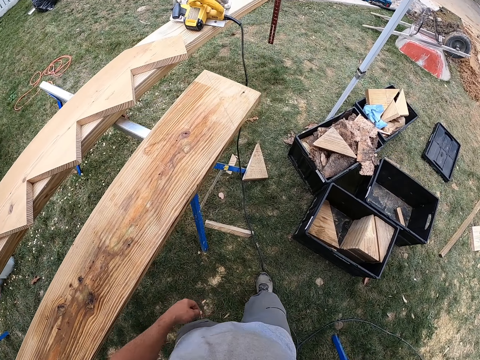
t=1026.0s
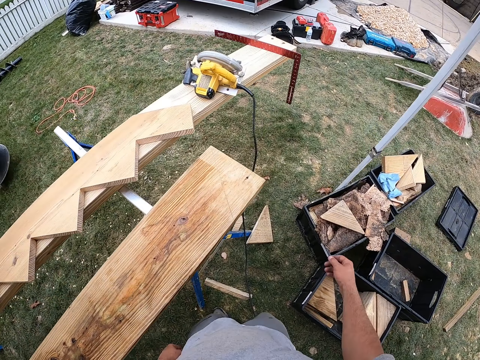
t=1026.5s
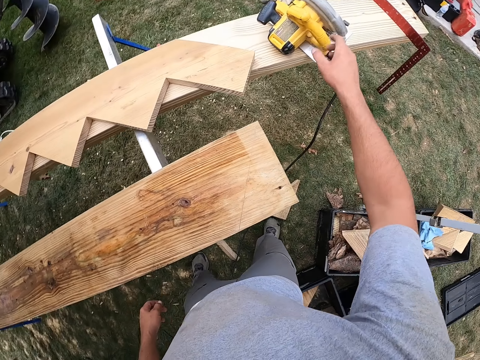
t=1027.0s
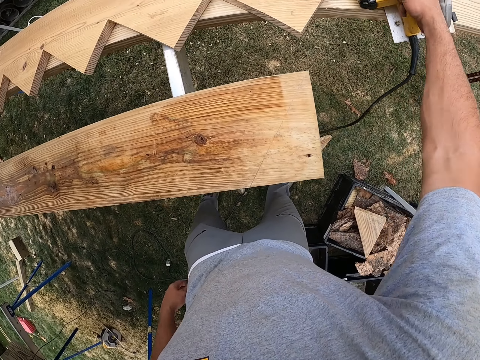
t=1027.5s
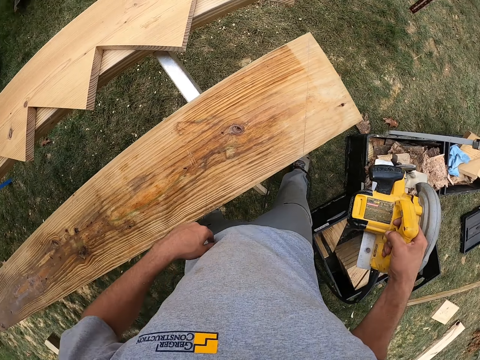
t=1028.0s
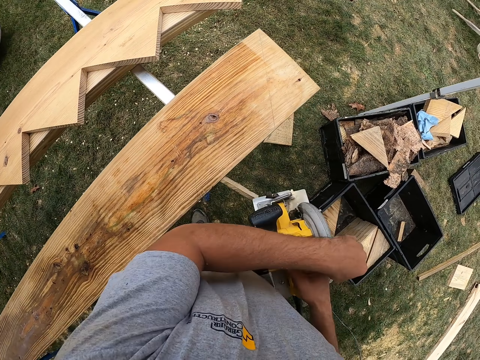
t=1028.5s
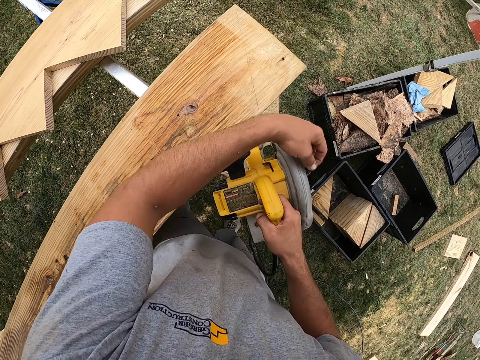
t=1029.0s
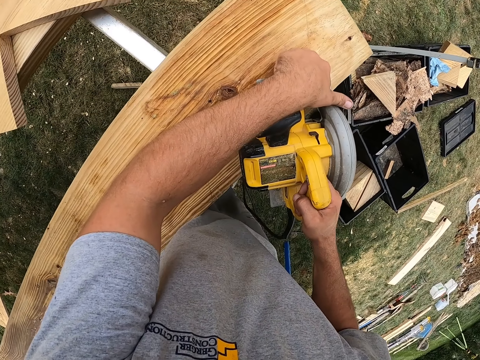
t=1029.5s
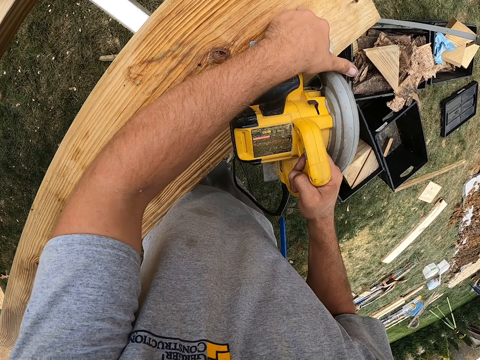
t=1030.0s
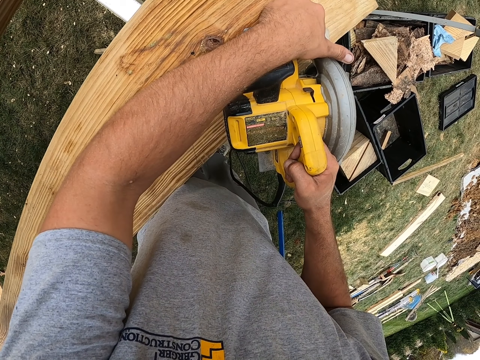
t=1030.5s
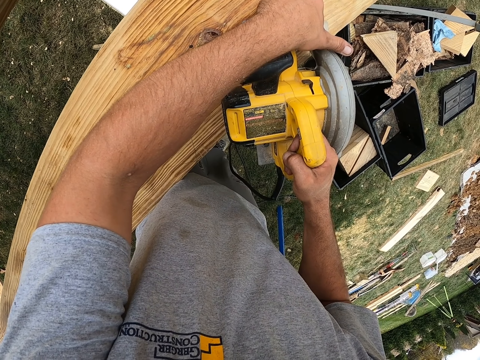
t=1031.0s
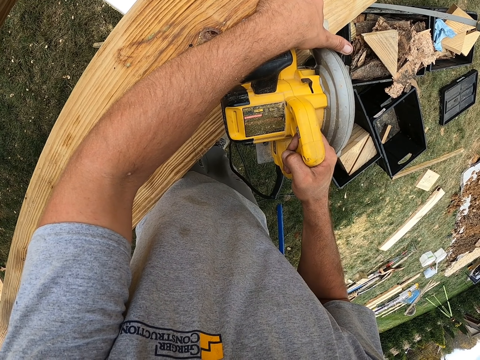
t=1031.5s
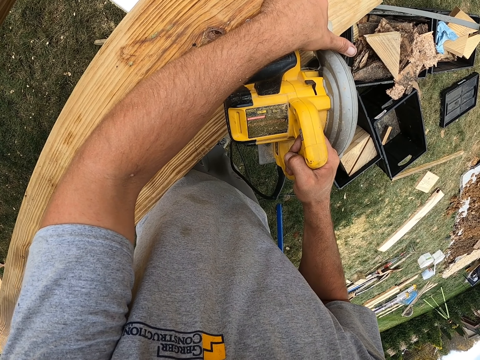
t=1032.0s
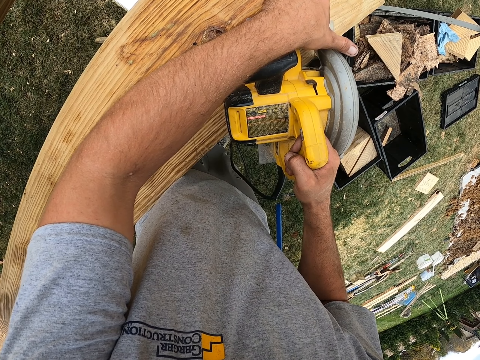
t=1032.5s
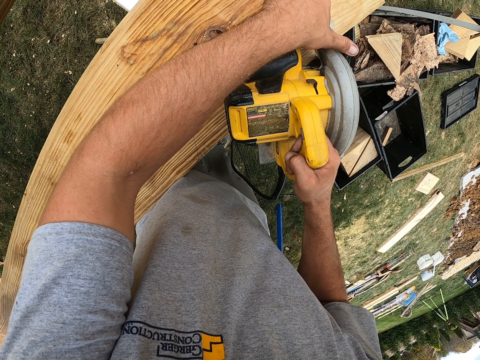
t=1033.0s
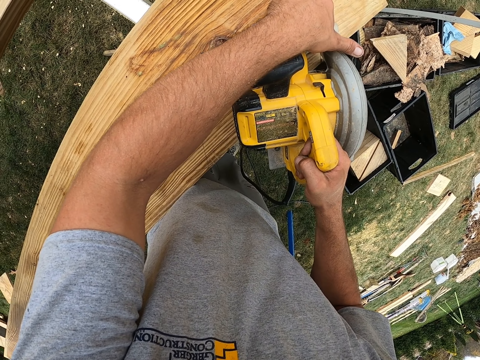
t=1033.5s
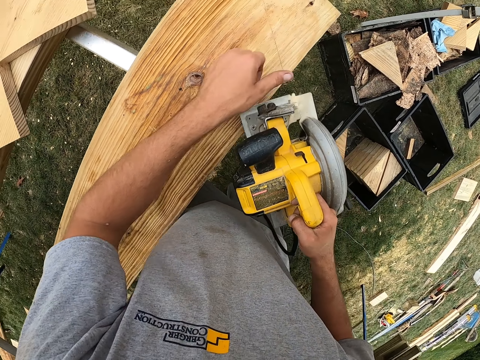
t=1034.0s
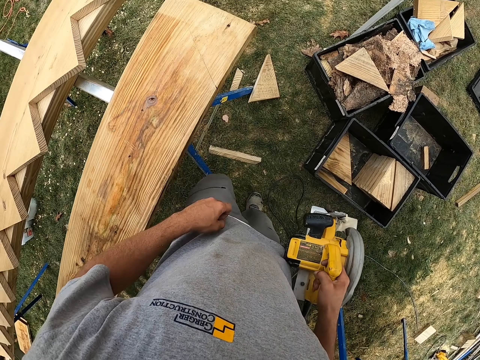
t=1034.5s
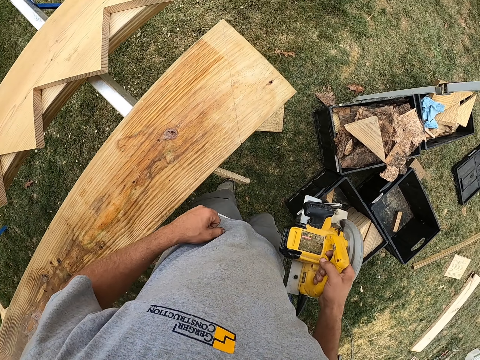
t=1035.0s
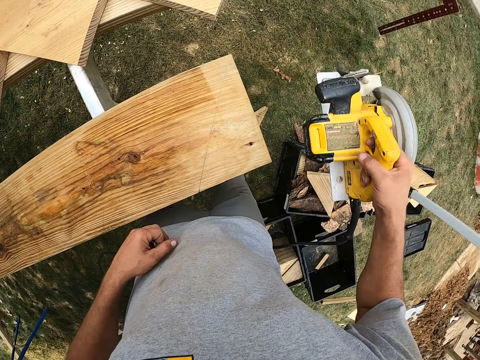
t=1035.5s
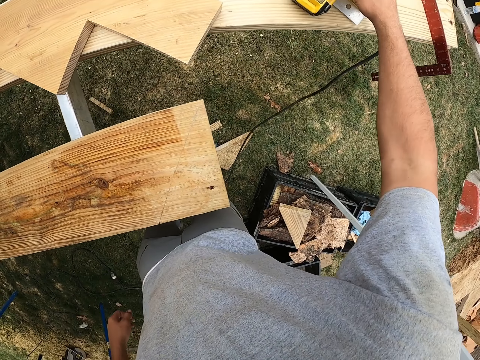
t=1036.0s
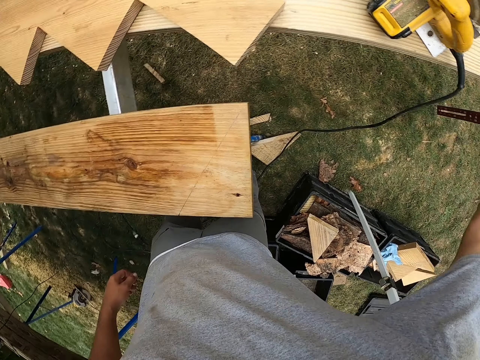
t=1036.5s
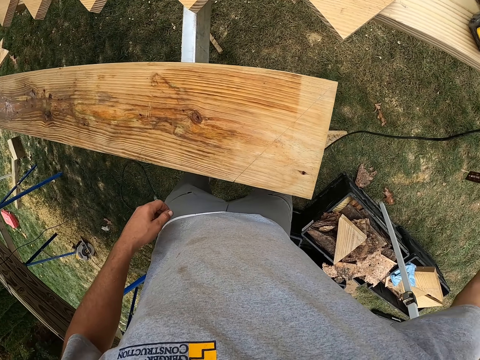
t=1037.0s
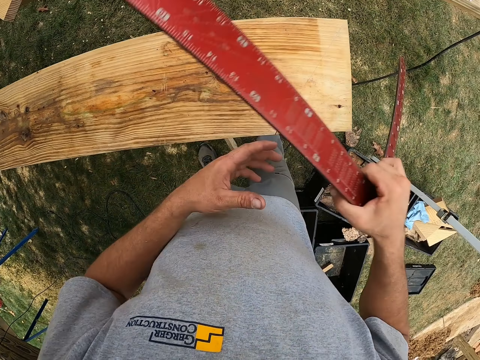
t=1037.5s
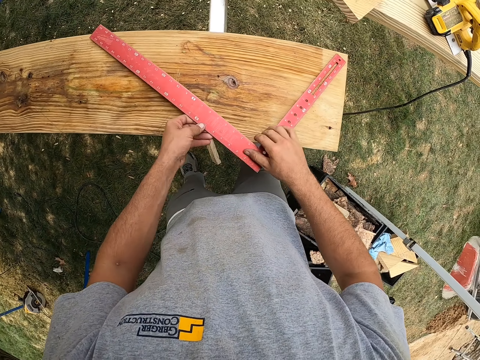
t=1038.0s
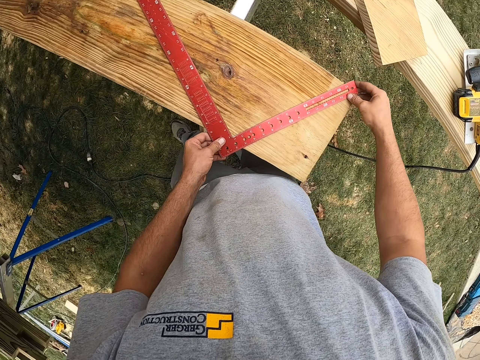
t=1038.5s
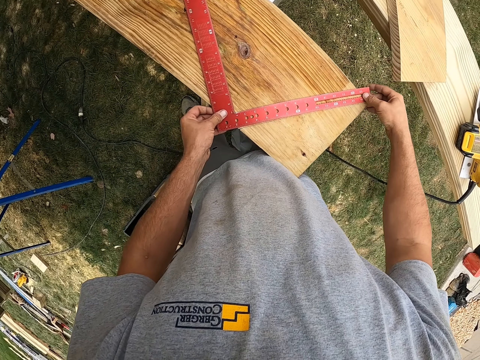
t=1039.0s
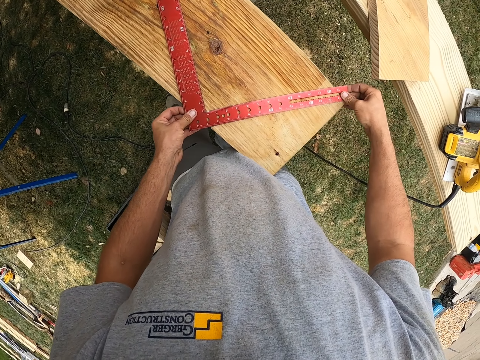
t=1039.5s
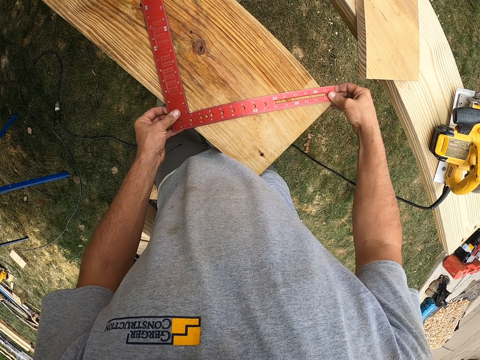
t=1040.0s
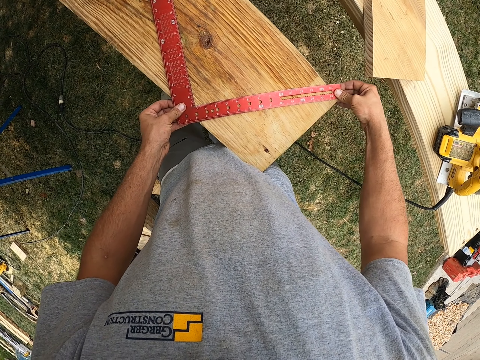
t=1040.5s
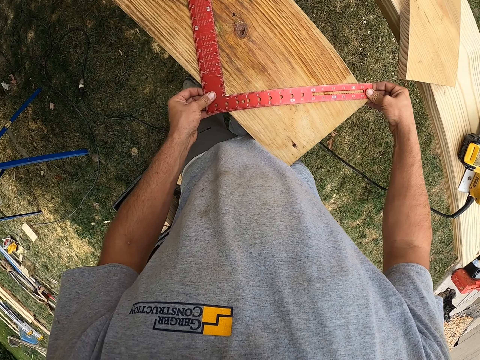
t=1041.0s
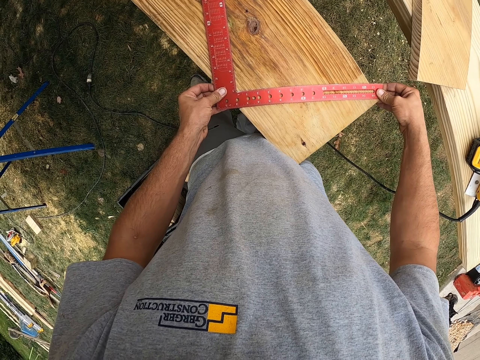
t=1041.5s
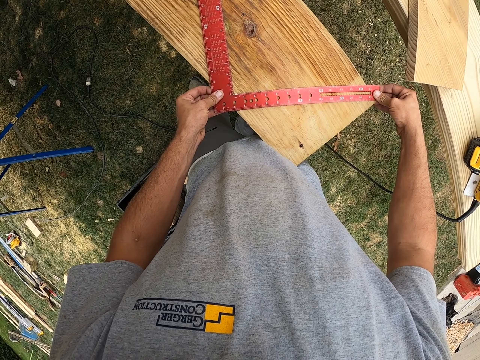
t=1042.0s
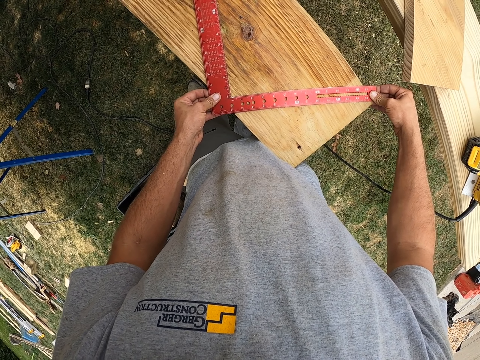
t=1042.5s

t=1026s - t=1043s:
The camera wearer picks a circular saw from the working stand. They hold the circular saw. They adjust the circular saw. They cut the edge of a piece of wood with the circular saw. They put the saw on the plank of wood. They mark a point on the plank with the saw. They hold the circular saw. They place the circular saw on the wood. They return the saw to the working stand. They let go of the saw. They pick the square rule. They place the square rule on the plank. They adjust the square rule on the plank.

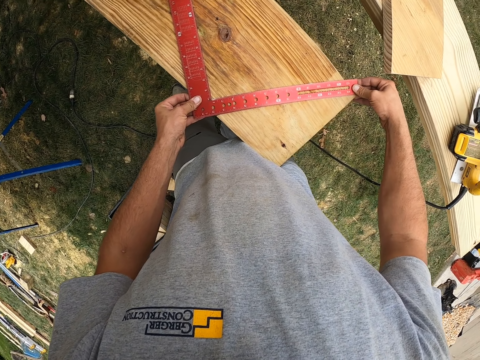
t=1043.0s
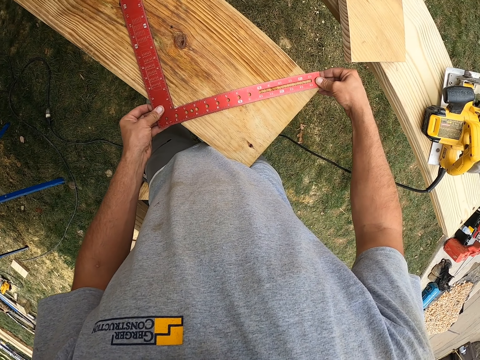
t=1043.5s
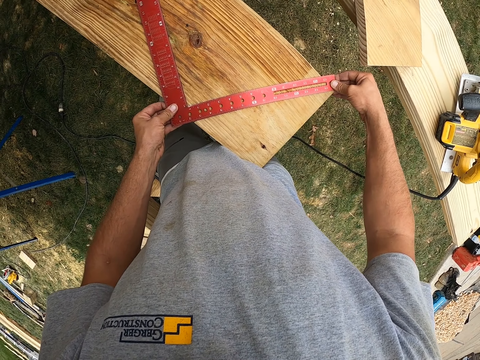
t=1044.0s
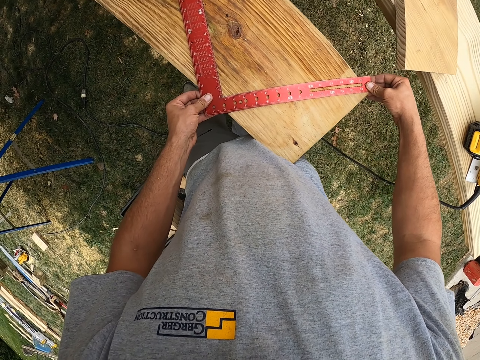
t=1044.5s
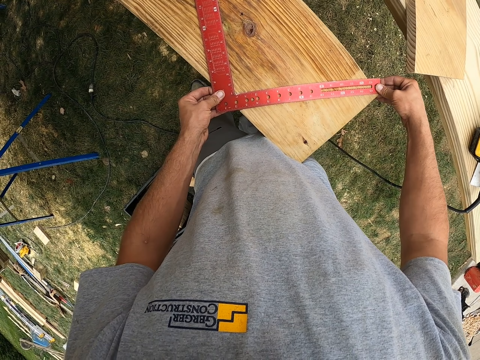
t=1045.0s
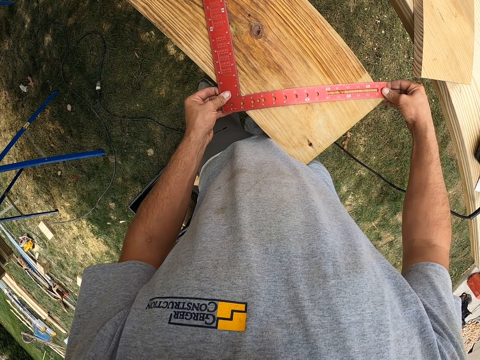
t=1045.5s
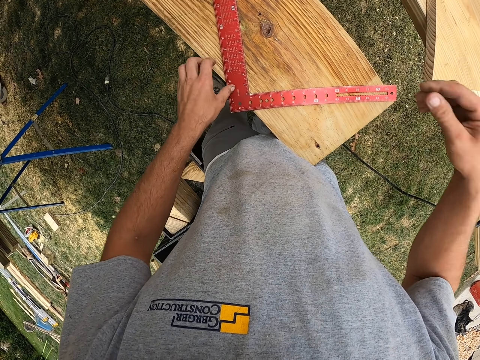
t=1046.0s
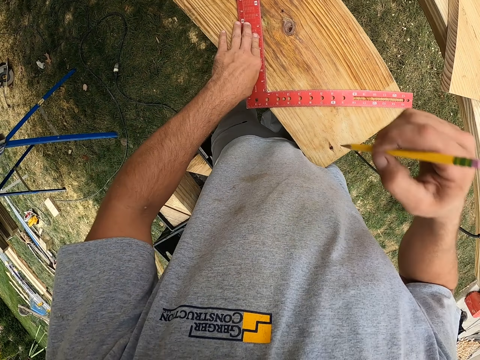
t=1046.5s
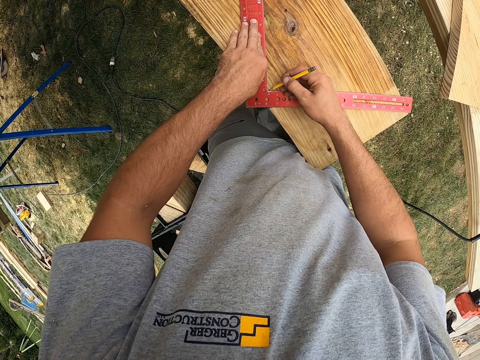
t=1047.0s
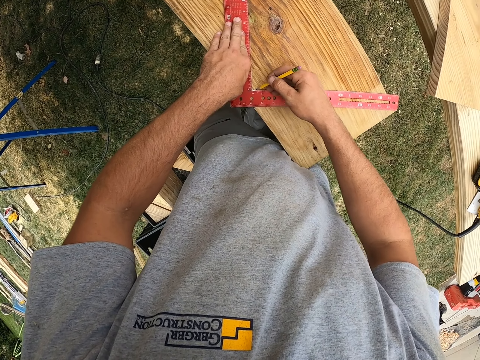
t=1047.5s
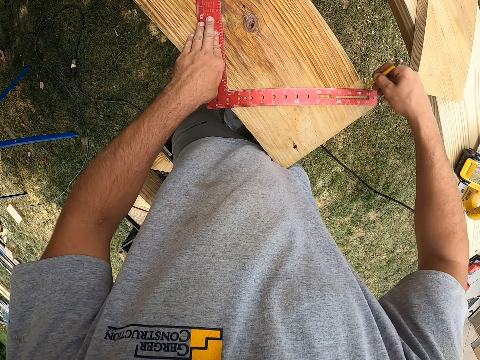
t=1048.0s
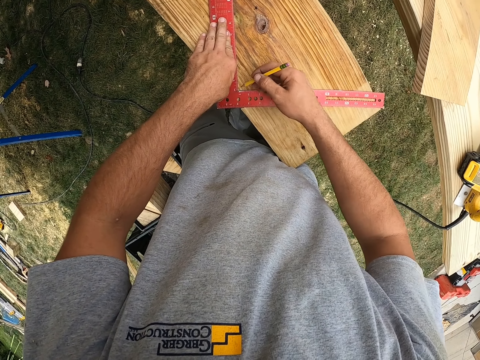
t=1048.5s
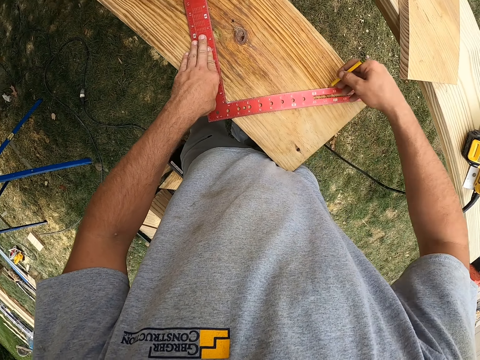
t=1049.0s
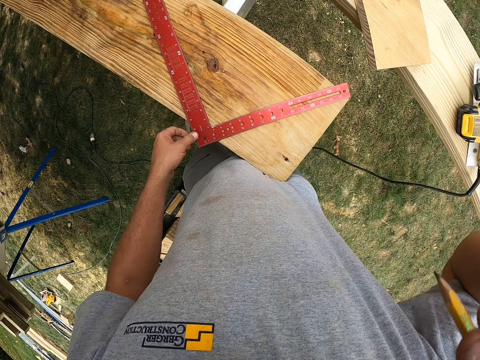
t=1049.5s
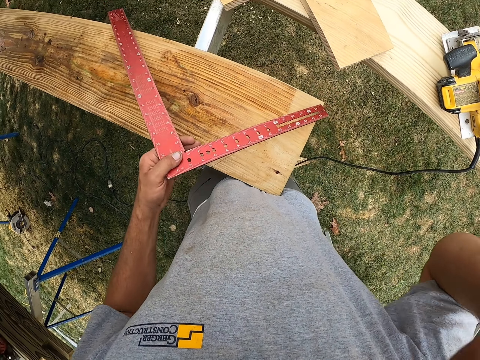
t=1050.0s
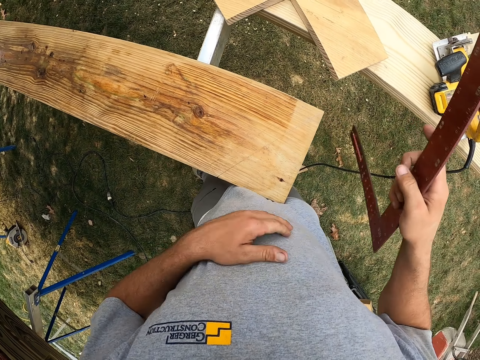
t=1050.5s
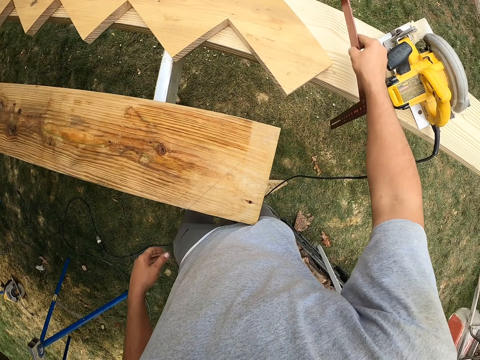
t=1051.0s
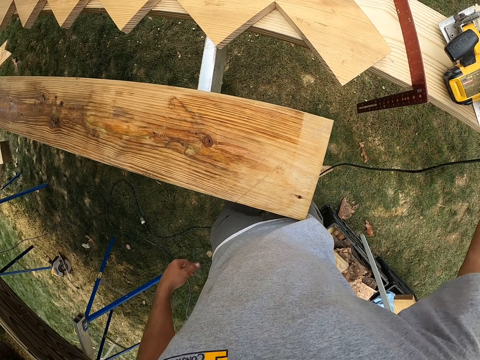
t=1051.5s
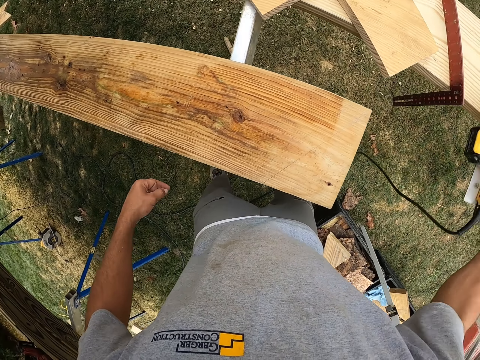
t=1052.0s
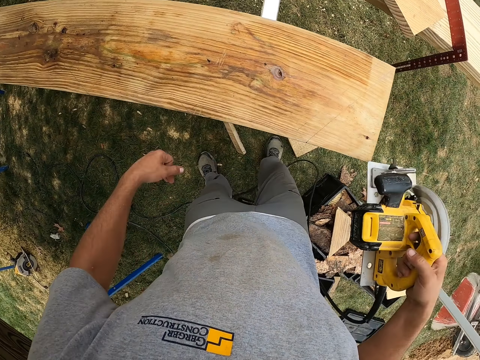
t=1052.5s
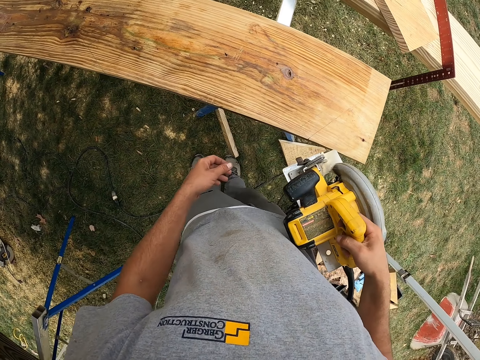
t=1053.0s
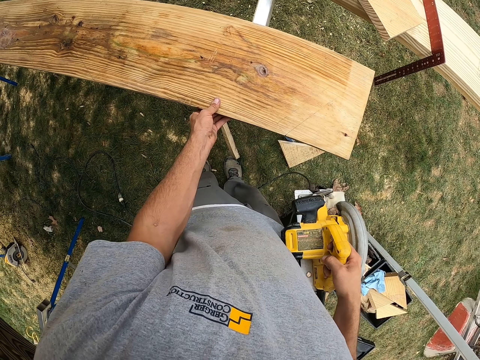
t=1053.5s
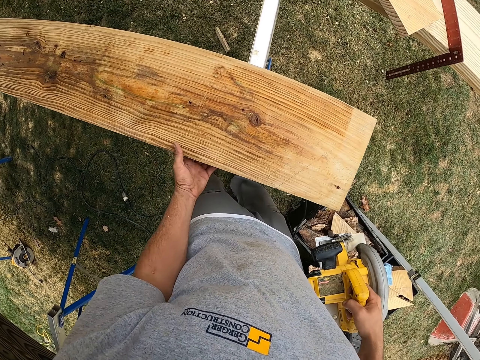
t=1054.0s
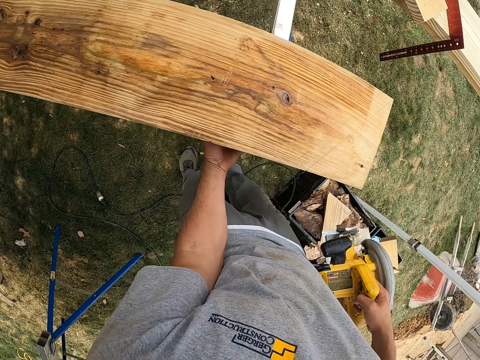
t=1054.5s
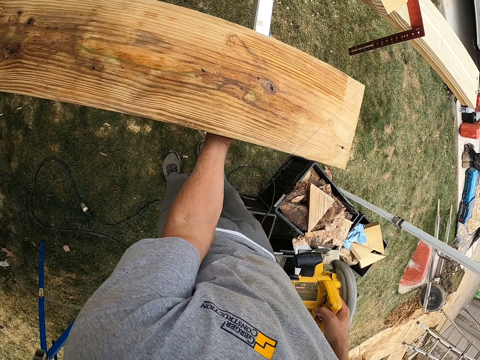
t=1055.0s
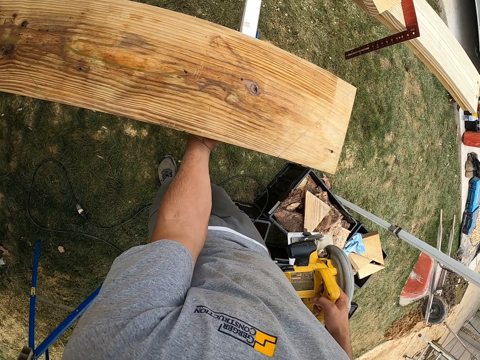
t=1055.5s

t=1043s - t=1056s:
The camera wearer holds the square rule or square tool on the plank or piece of wood. They take the pencil. They draw a line on the plank with the pencil. They return the pencil to something. They remove the square rule from the plank. They hold the square tool. They hand the square rule to the right hand. They put the square rule on the working stand. They pick the circular saw from the working stand. They hold the circular saw. They pull the plank on the working stand. They hold the circular saw again. They check under the wood with the left hand.
